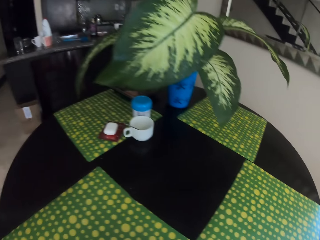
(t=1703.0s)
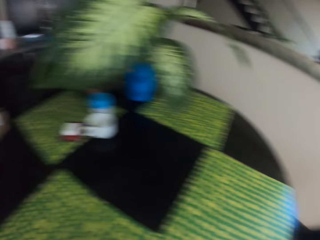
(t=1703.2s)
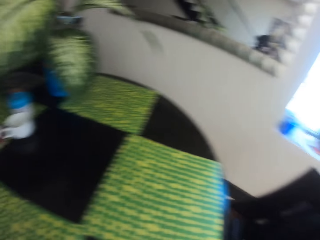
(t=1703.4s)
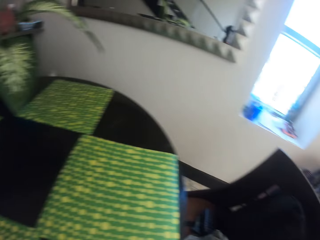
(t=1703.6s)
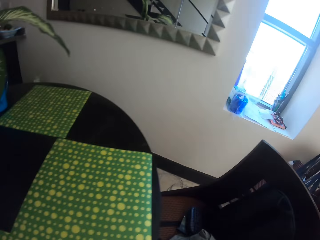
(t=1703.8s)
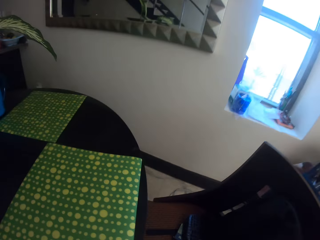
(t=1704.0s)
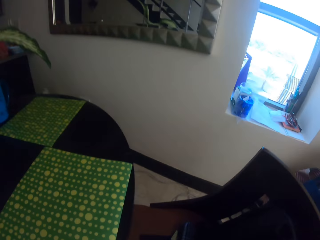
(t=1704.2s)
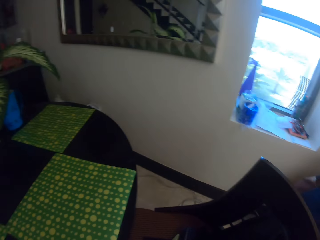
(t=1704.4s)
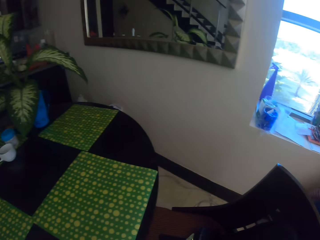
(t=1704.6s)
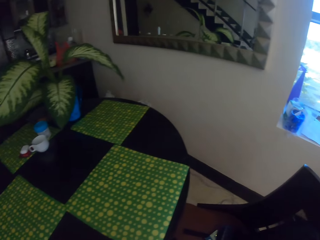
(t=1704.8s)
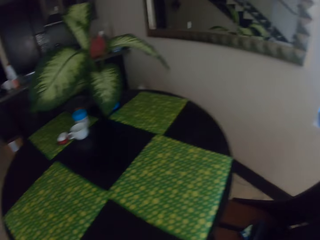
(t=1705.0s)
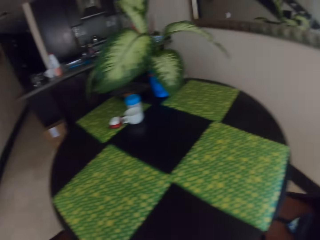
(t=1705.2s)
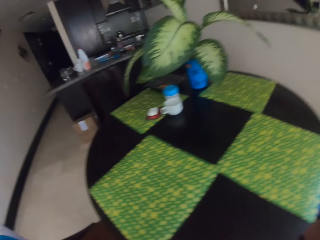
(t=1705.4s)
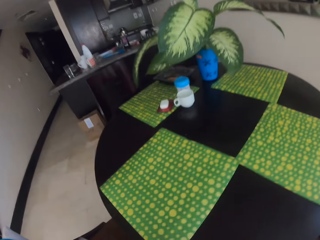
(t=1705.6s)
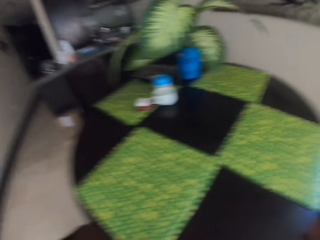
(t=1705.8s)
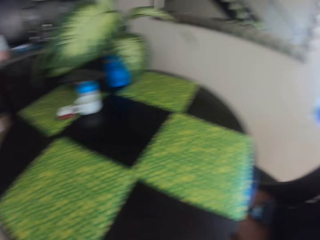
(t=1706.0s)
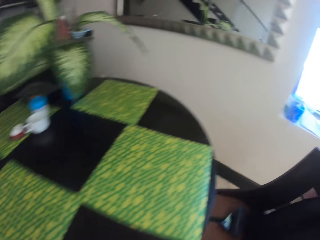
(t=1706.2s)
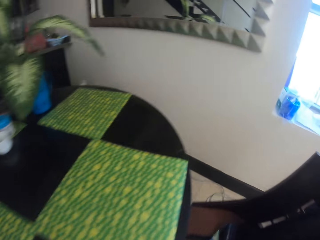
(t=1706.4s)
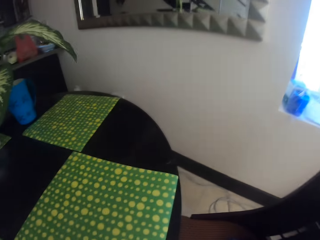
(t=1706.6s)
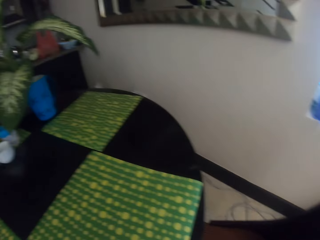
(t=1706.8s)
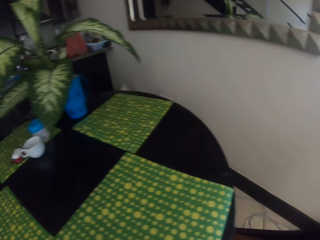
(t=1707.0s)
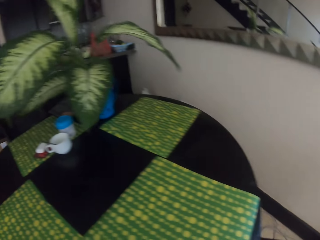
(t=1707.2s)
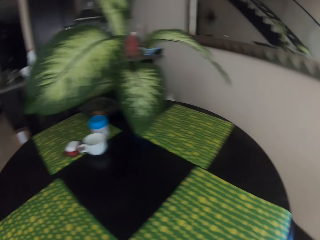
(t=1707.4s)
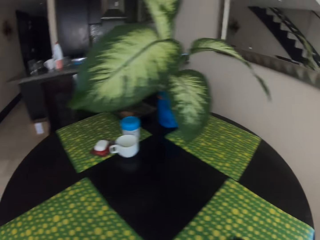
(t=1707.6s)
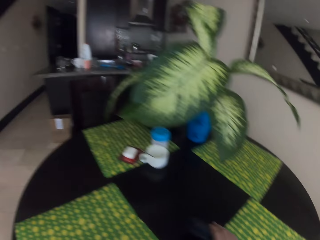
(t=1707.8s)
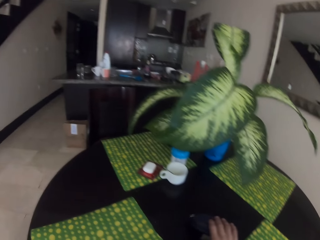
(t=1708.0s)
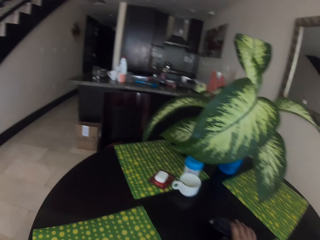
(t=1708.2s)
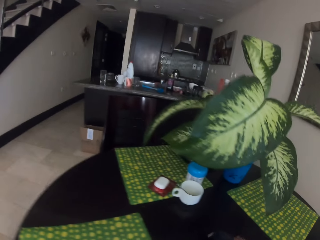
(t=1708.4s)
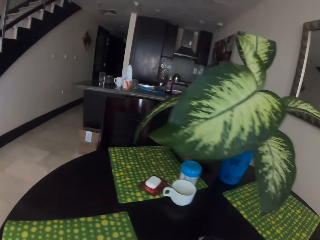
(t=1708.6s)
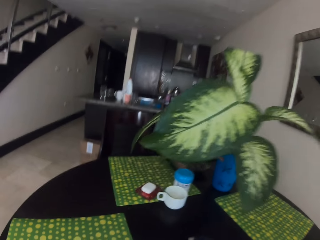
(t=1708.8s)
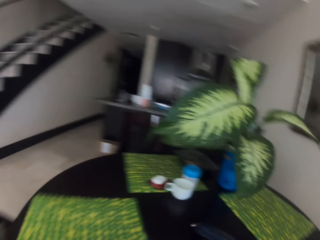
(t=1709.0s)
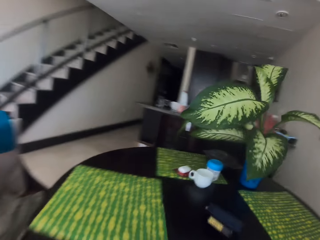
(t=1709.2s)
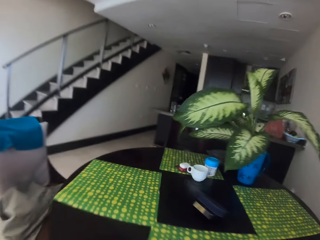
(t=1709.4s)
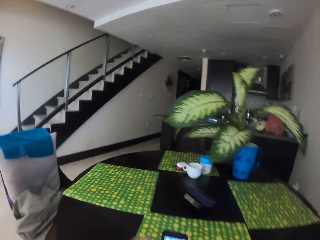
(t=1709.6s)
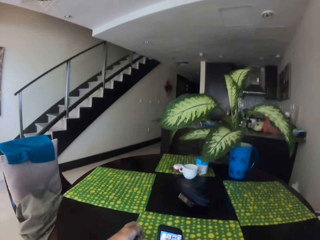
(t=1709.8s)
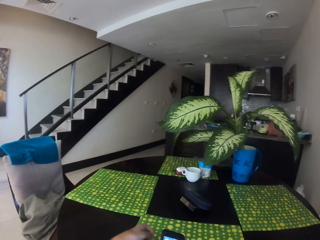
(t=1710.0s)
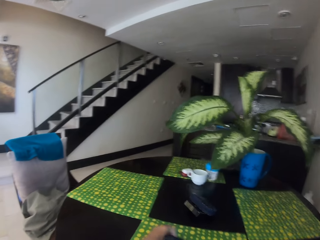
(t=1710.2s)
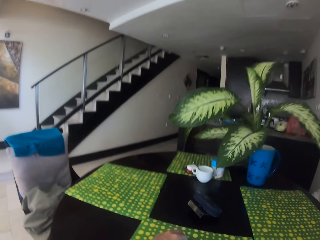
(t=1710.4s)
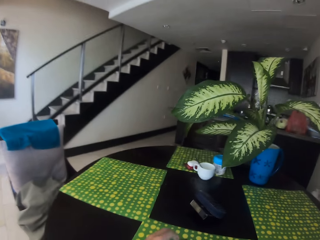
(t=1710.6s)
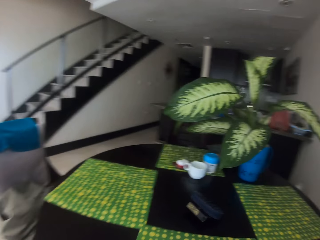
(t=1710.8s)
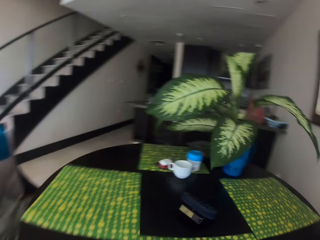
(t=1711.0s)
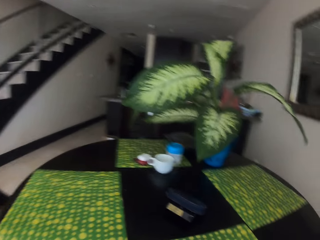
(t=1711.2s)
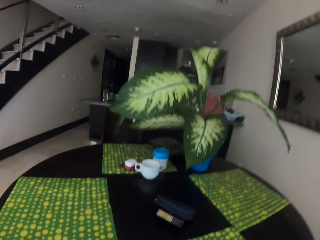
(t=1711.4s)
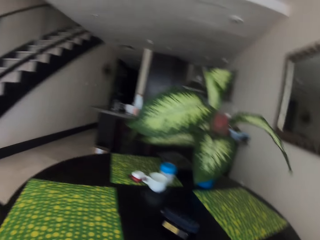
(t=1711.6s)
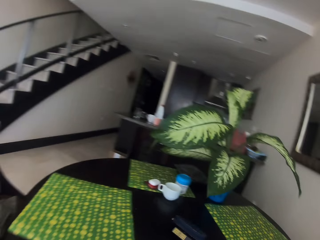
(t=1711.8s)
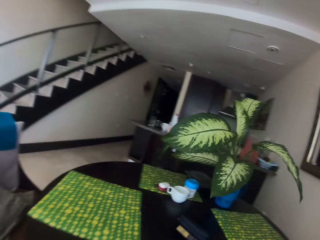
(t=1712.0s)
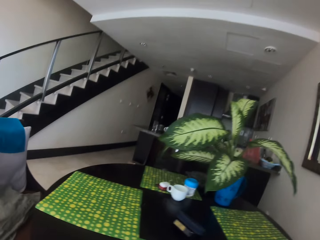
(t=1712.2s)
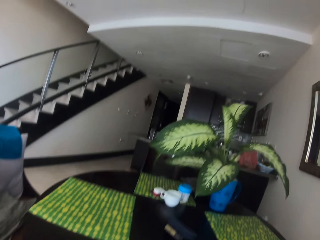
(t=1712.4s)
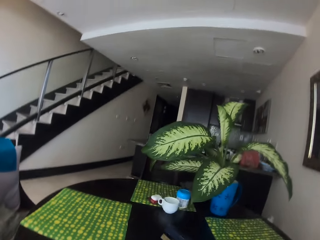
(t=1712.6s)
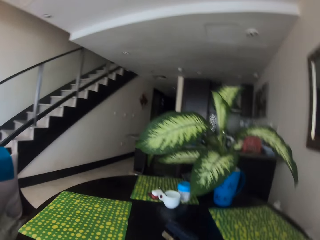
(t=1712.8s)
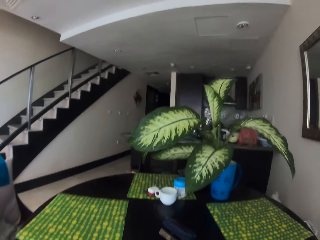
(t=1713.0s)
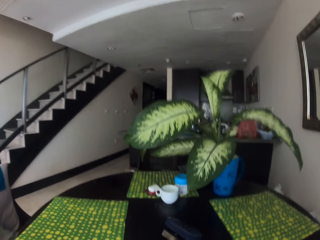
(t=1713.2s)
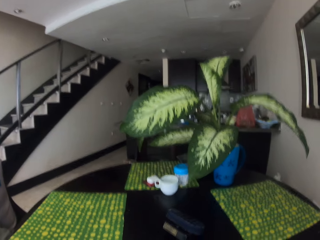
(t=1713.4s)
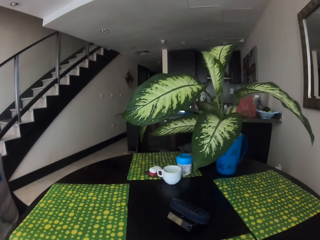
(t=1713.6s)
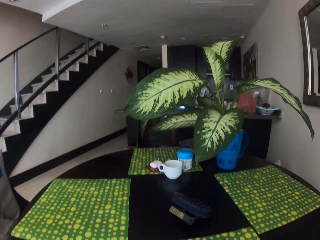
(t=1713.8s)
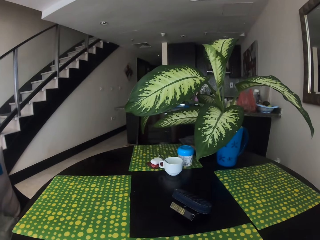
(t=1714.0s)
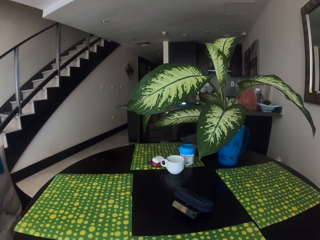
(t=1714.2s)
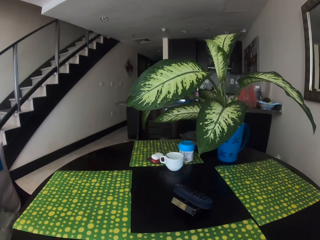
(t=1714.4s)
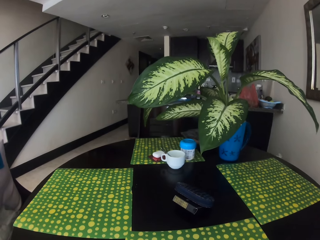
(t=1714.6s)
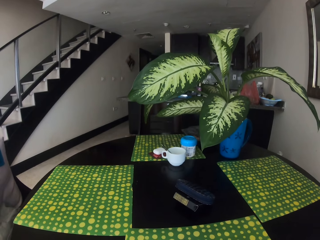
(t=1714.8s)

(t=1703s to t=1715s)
The camera wearer drops a purse and a carton on the dining table. They look around.

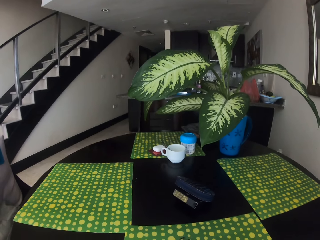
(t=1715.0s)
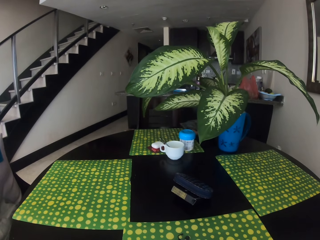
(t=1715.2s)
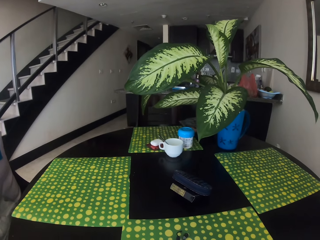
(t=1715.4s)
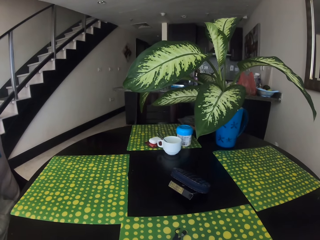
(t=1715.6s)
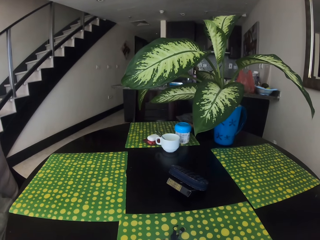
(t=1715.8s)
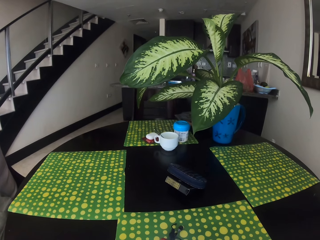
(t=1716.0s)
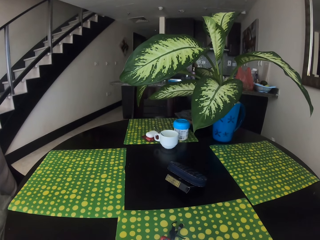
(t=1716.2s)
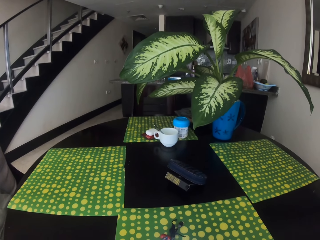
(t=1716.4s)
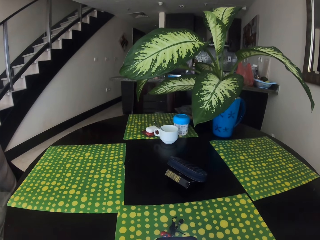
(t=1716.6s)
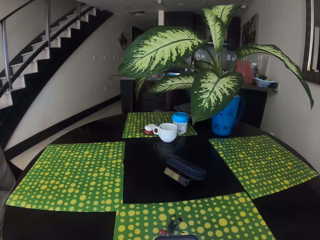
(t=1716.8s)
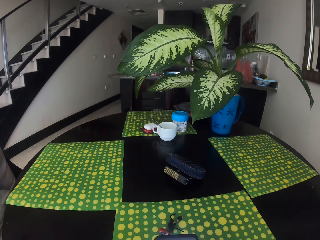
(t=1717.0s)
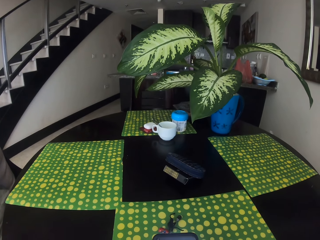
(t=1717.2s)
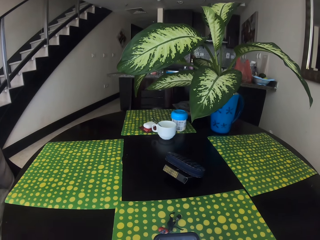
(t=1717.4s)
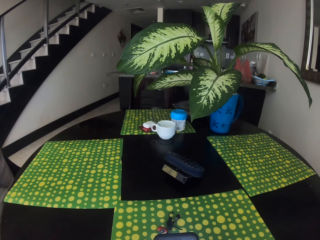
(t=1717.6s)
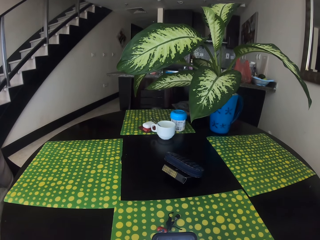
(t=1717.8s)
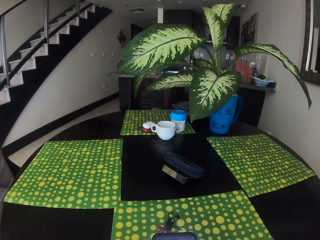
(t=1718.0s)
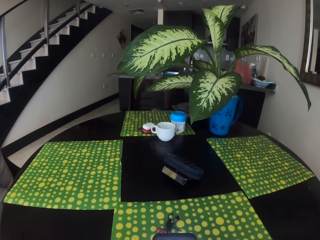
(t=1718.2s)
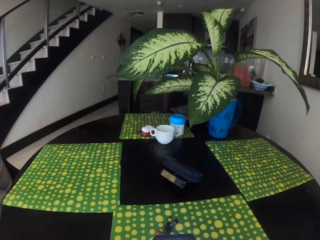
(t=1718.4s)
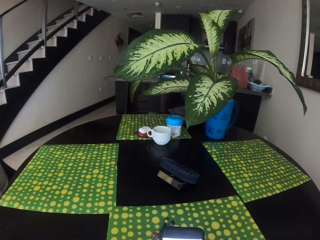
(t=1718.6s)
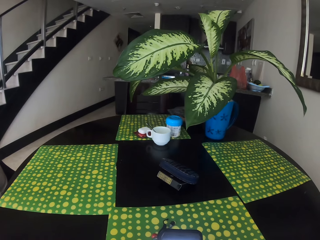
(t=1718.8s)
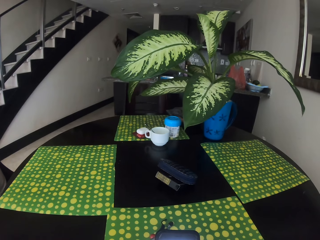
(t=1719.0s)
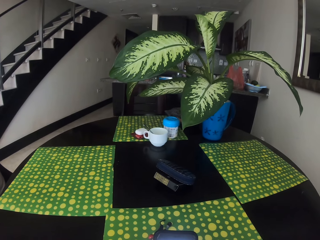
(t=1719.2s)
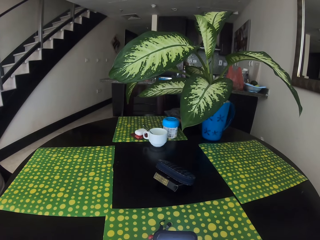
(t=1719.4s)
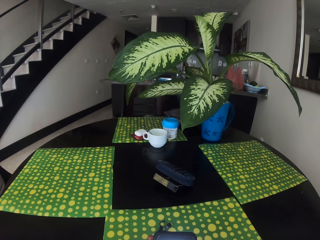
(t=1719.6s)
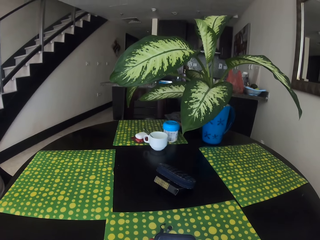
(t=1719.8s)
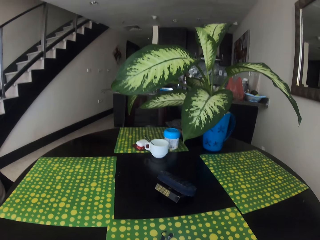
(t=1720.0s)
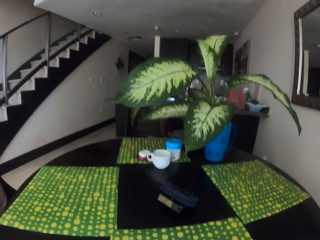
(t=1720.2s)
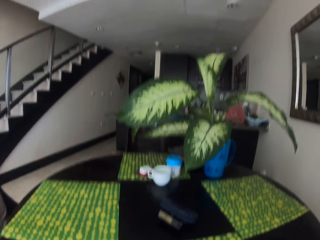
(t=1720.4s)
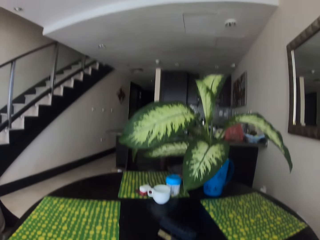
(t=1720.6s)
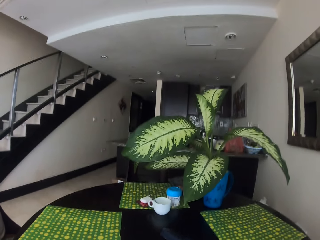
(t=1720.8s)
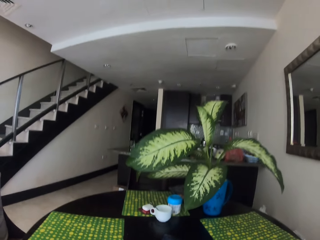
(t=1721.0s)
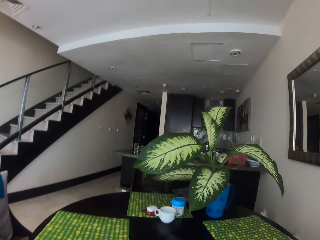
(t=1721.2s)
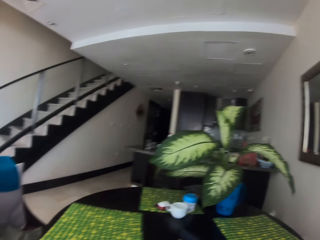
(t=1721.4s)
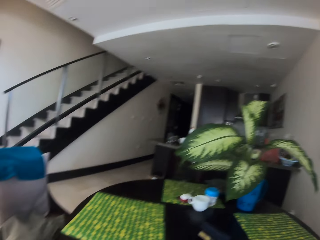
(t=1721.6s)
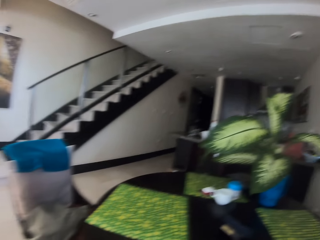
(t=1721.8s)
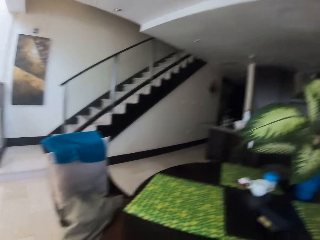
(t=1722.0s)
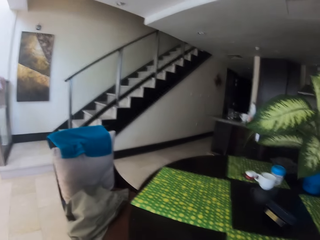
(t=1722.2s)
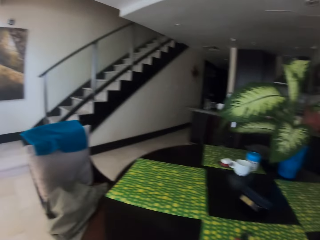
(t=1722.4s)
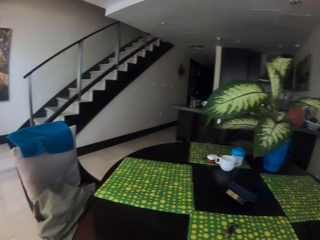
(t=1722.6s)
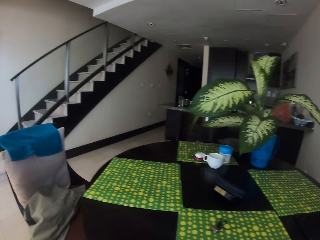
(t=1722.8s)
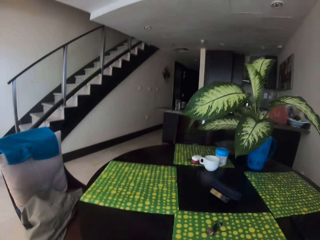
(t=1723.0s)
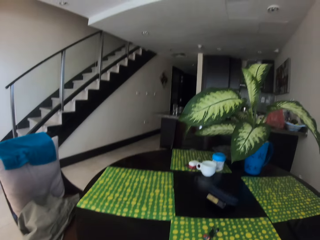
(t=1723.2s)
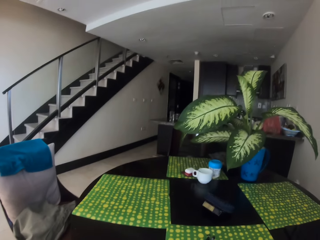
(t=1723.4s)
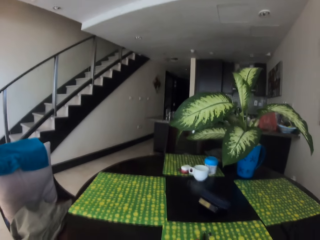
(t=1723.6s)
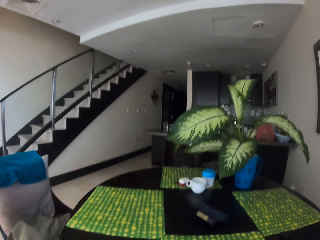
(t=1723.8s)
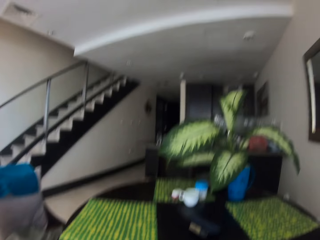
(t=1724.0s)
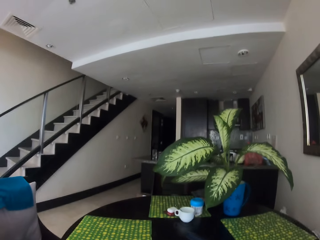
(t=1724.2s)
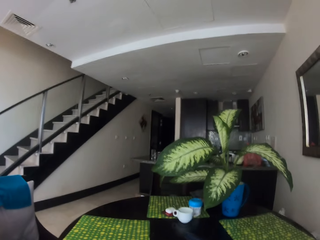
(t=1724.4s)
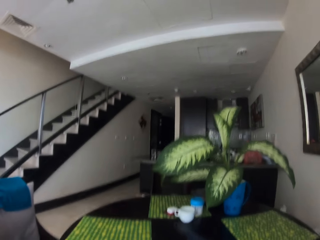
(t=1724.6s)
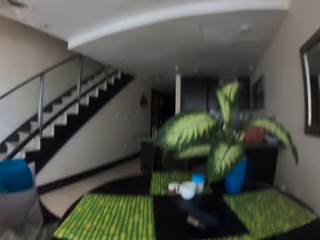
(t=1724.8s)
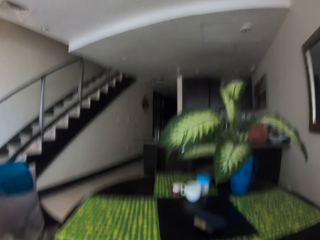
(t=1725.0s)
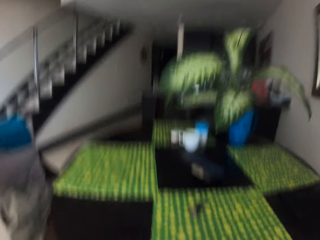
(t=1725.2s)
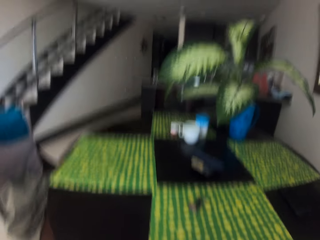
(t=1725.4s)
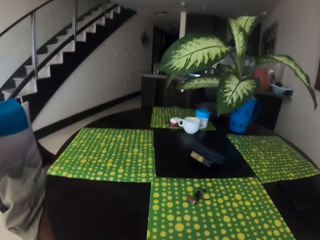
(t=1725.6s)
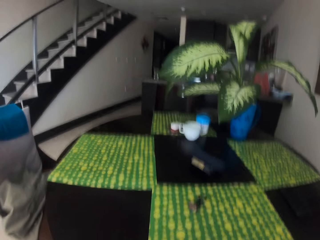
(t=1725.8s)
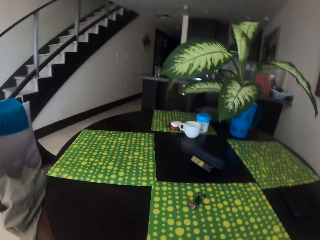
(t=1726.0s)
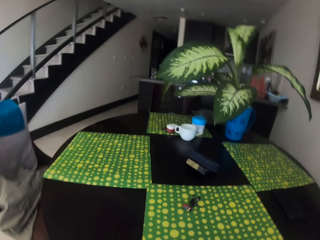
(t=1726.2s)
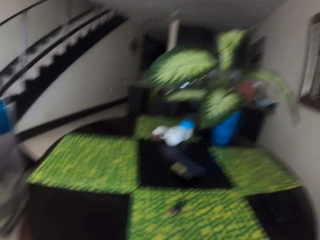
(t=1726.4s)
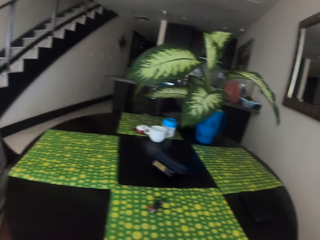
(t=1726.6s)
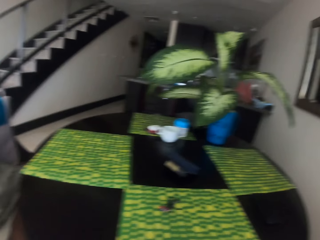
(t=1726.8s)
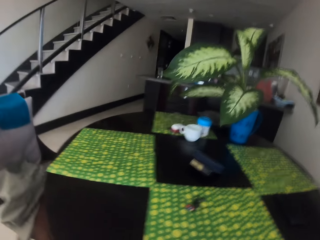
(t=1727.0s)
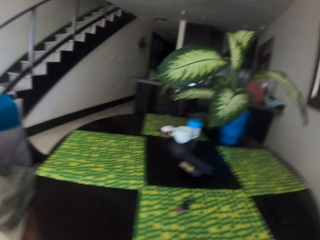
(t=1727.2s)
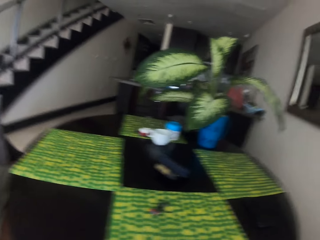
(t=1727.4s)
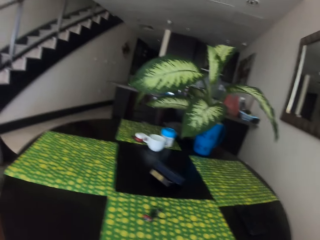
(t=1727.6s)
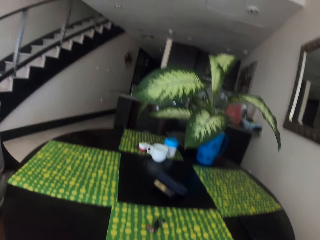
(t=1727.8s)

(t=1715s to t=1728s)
The camera wearer touches something.
